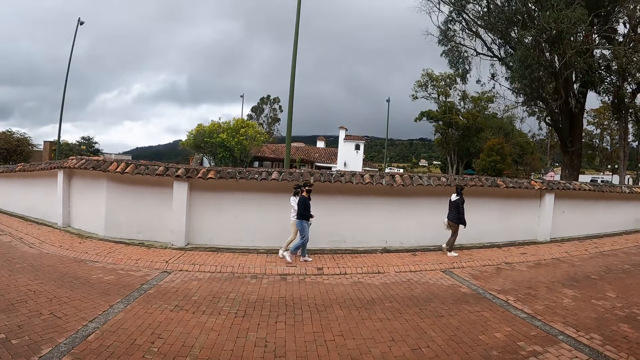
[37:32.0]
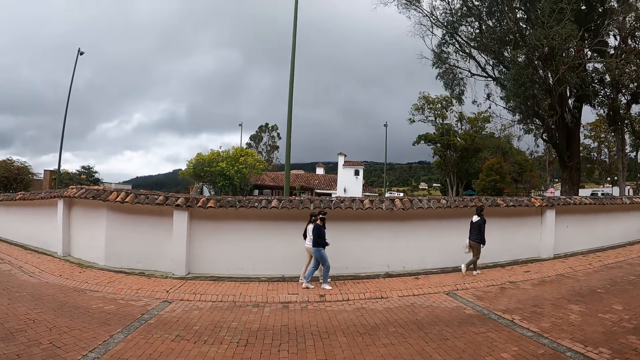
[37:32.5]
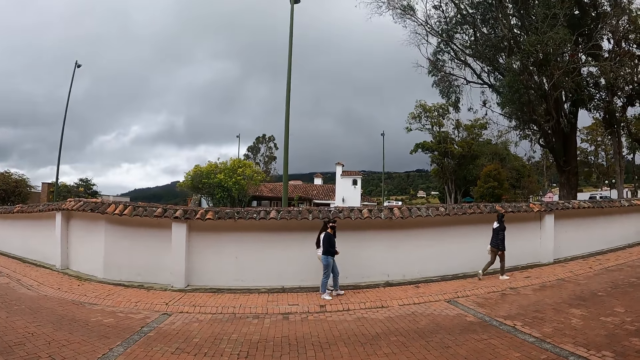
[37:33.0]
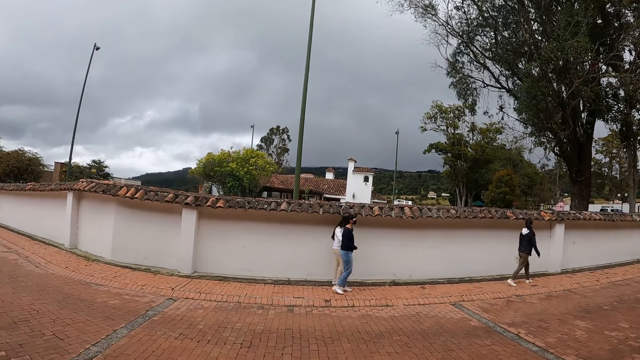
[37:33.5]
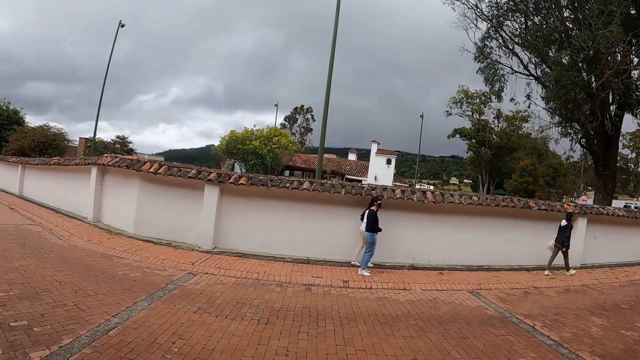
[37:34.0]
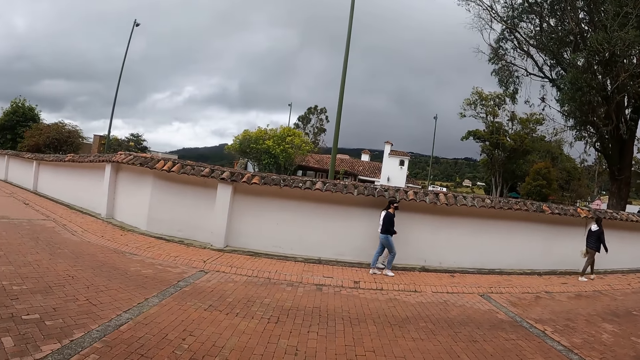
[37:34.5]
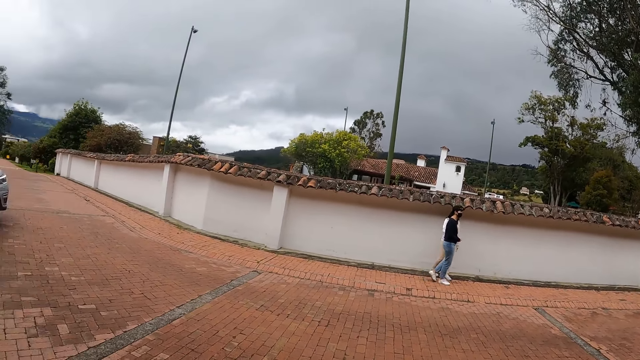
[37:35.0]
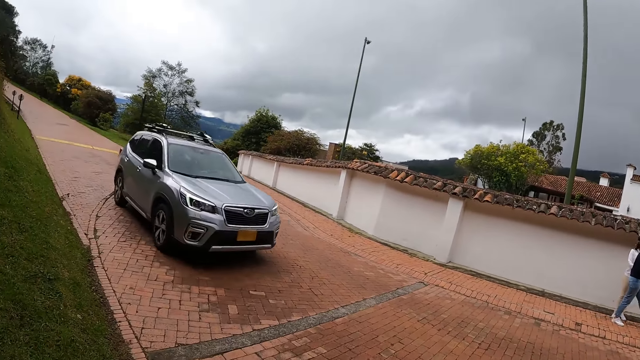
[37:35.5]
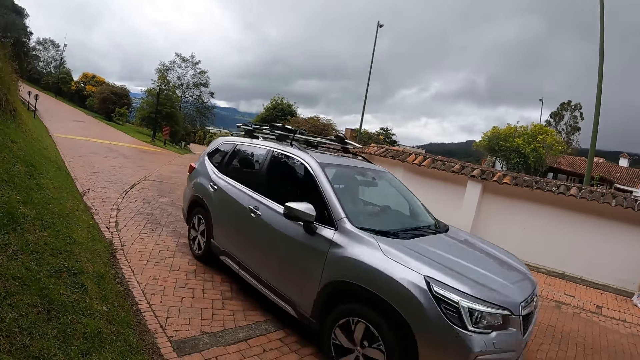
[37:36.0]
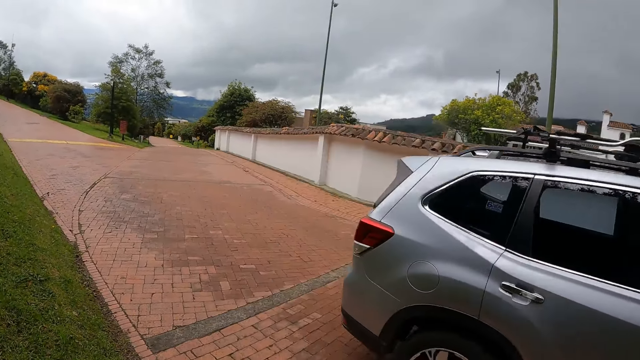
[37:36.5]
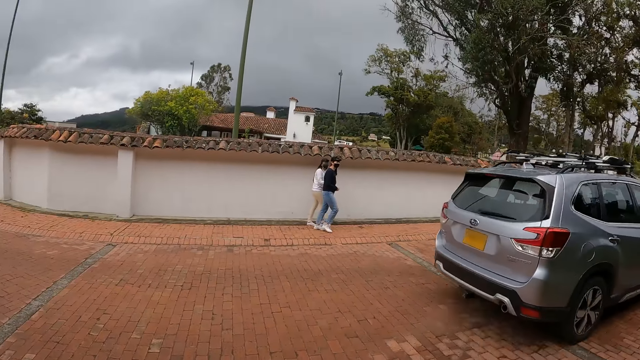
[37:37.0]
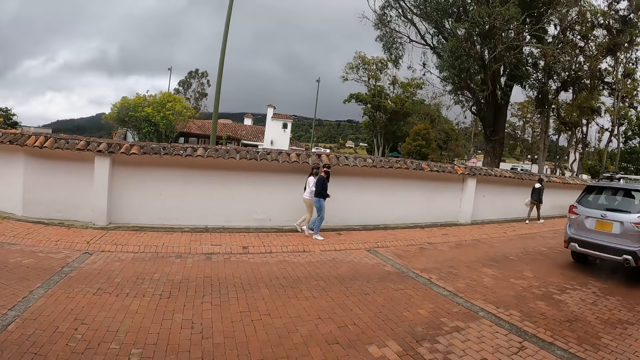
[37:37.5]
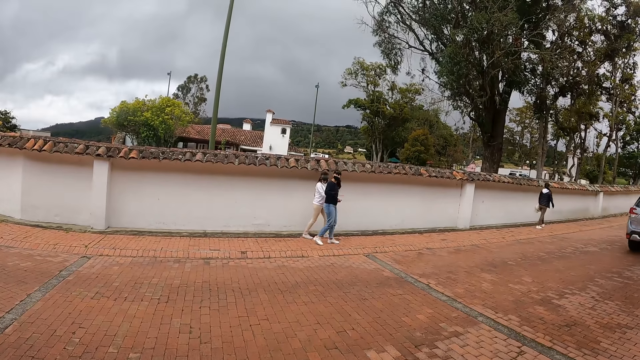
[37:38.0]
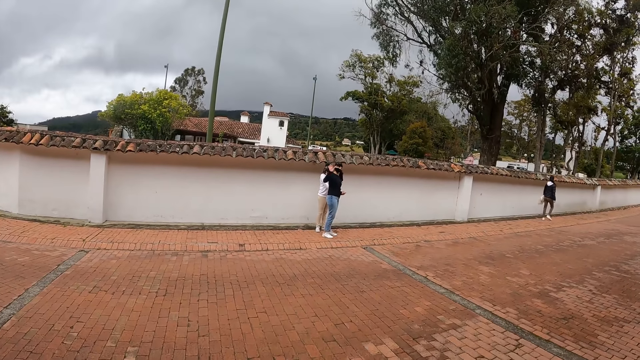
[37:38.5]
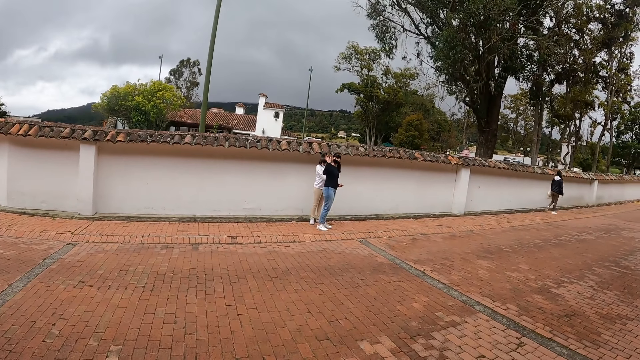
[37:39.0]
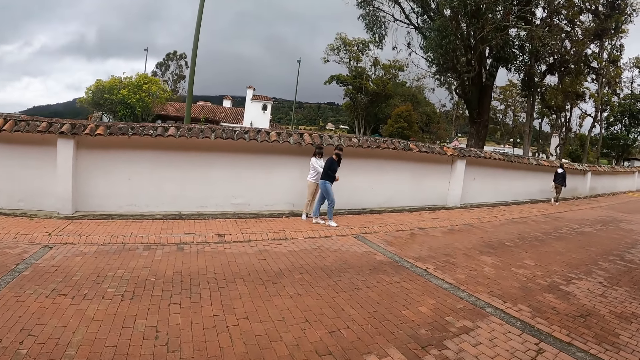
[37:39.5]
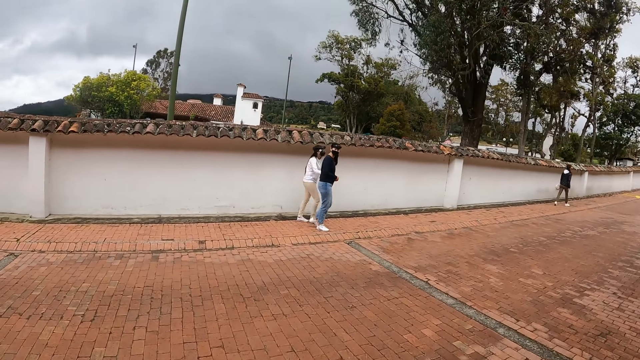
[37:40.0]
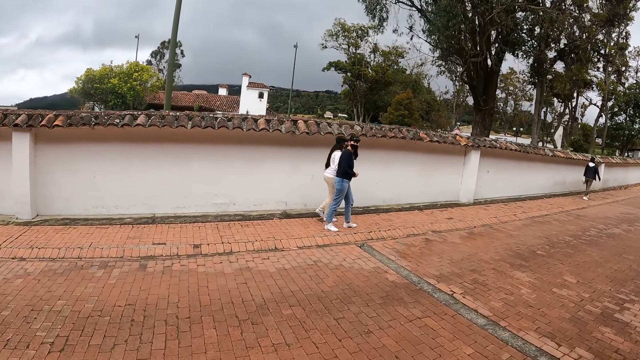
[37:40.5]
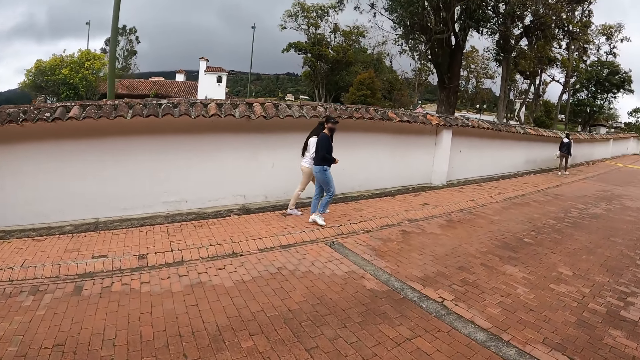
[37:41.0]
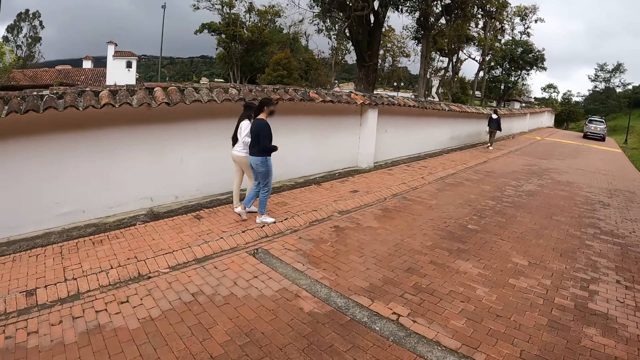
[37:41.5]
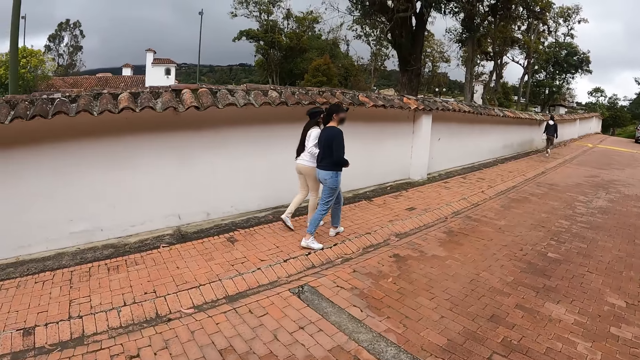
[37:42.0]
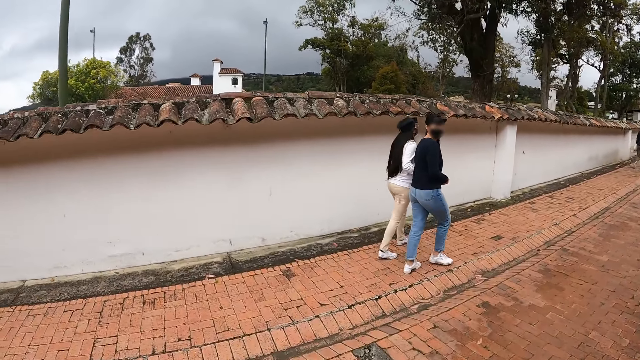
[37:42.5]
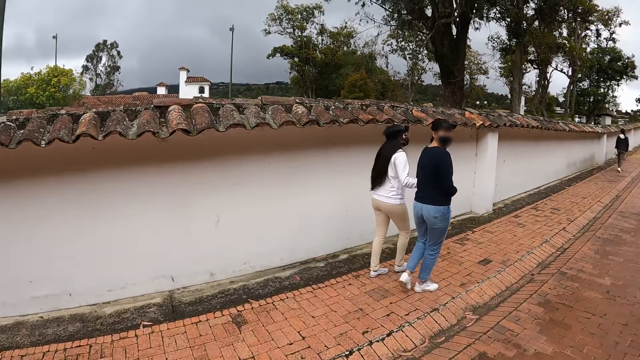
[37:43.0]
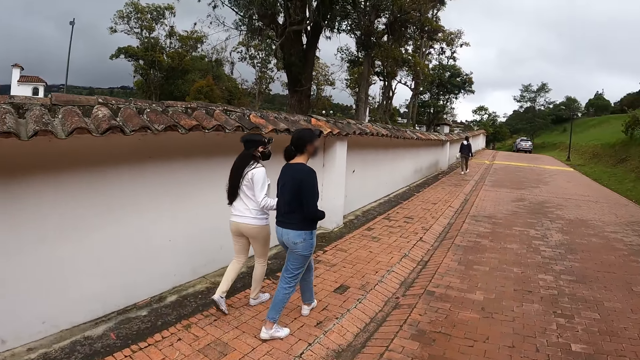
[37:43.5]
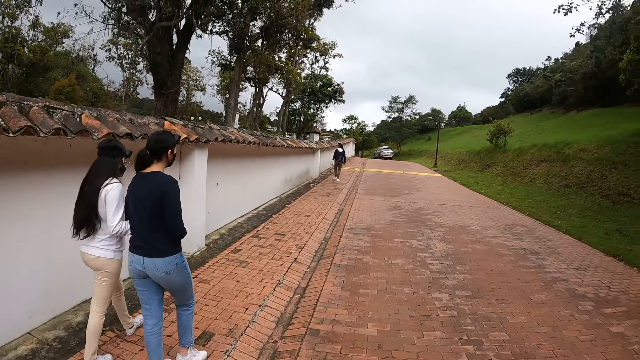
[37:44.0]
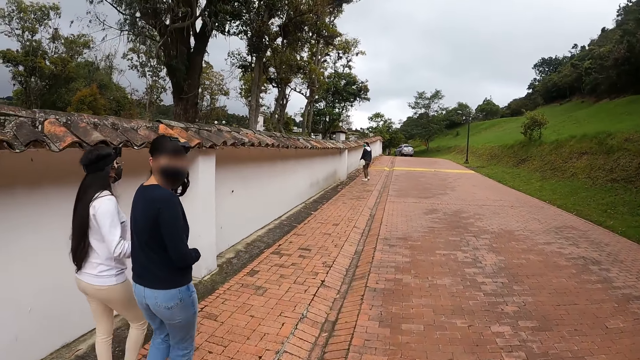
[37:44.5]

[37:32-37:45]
The woman waves to the camera wearer with her right hand. The woman walks along the road.

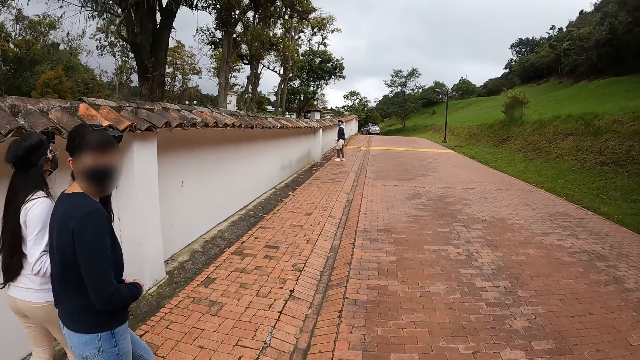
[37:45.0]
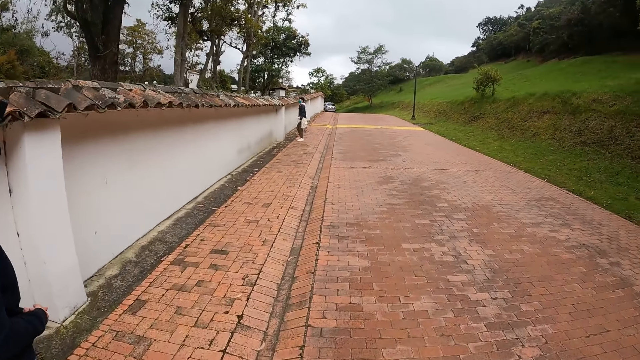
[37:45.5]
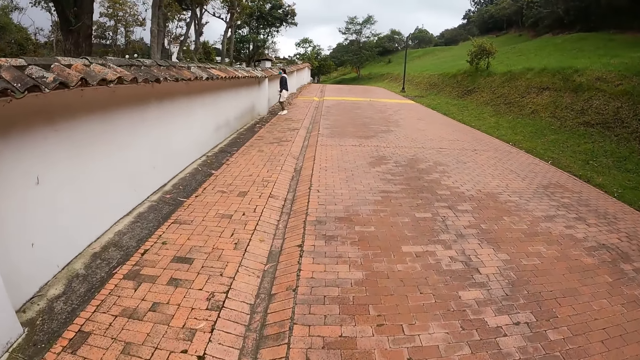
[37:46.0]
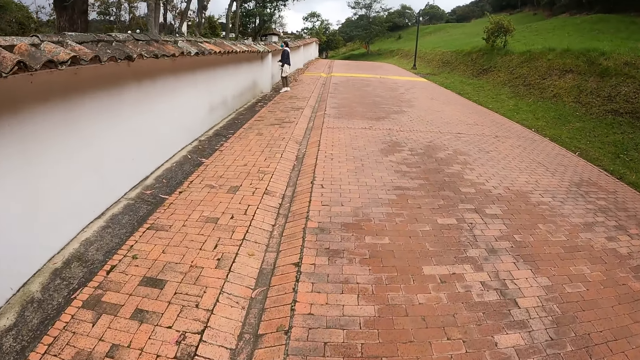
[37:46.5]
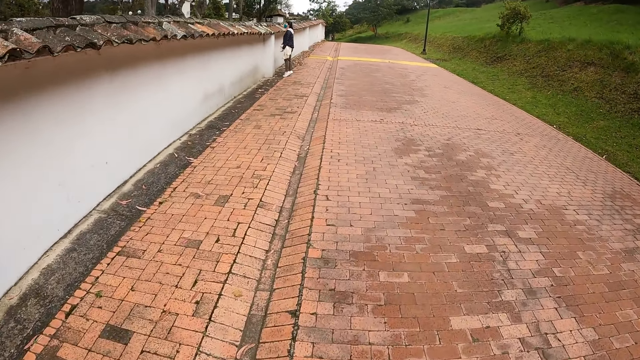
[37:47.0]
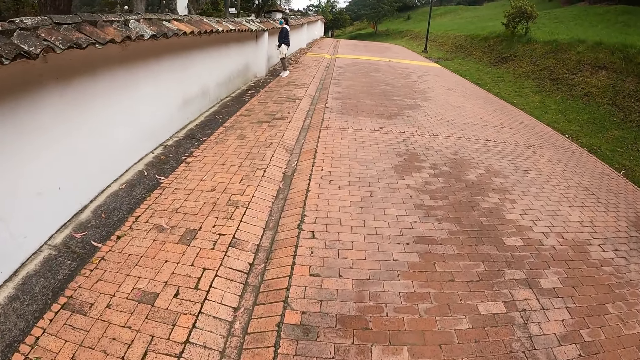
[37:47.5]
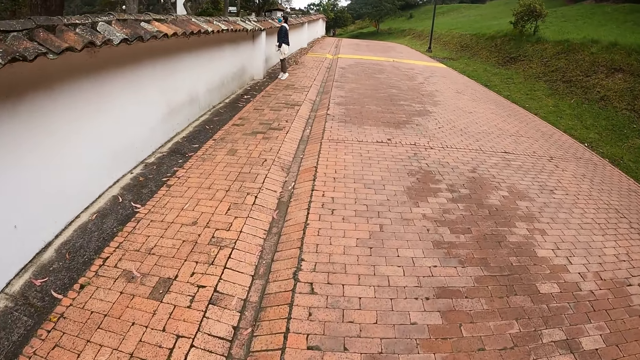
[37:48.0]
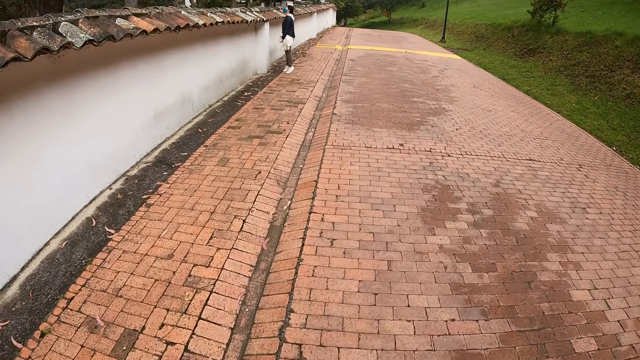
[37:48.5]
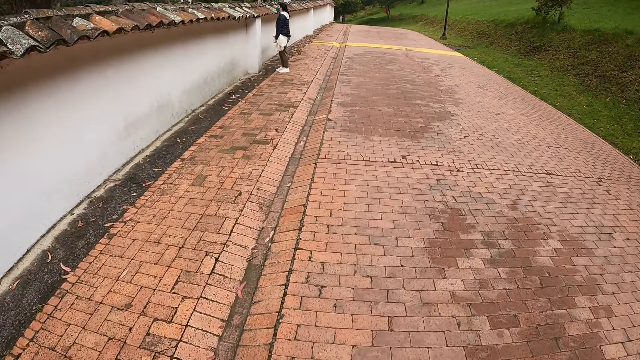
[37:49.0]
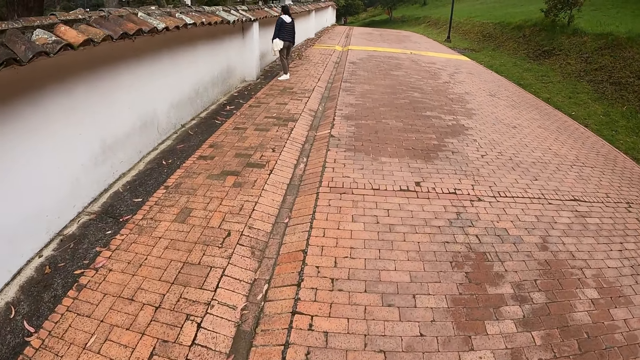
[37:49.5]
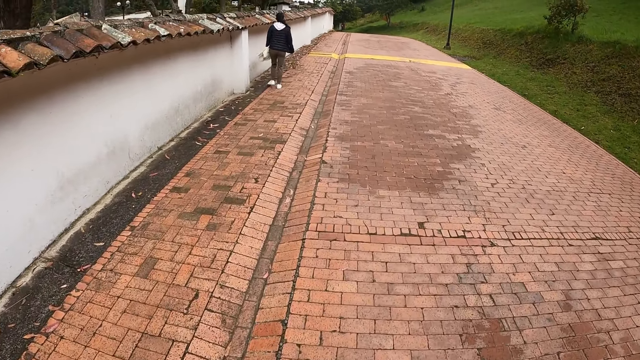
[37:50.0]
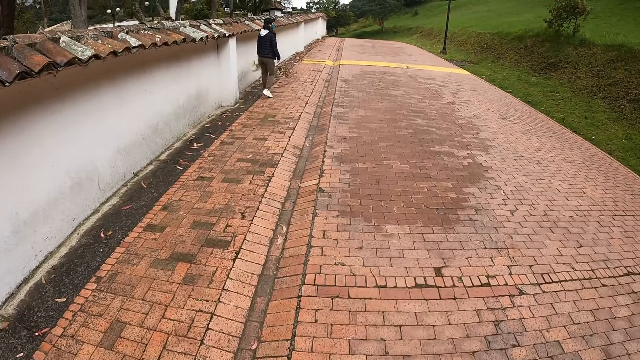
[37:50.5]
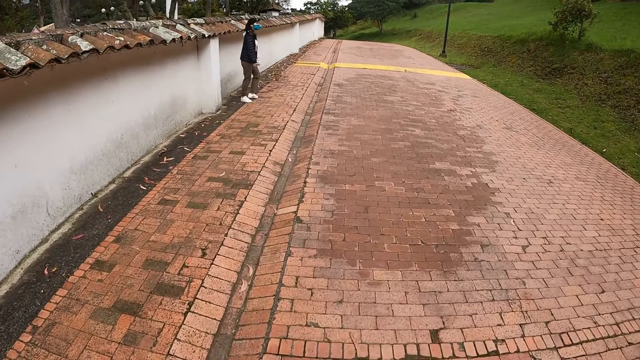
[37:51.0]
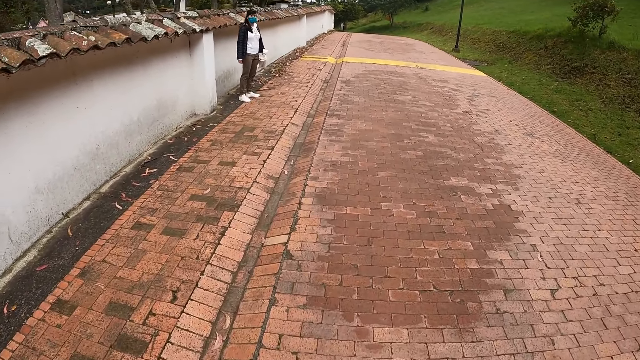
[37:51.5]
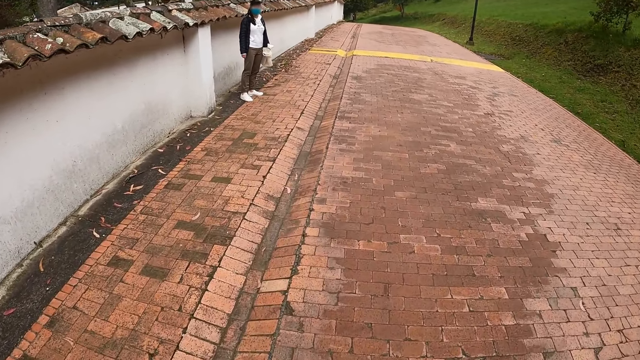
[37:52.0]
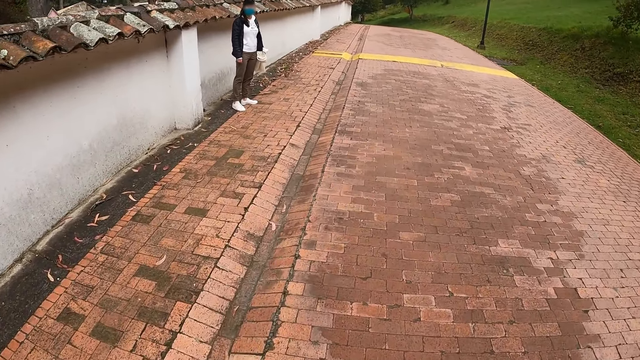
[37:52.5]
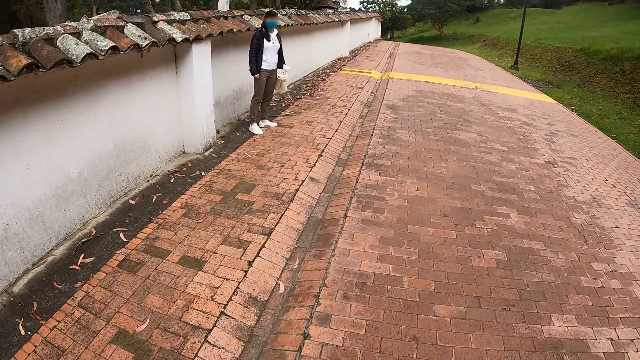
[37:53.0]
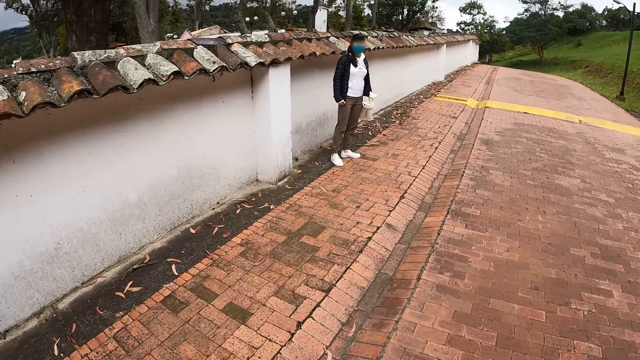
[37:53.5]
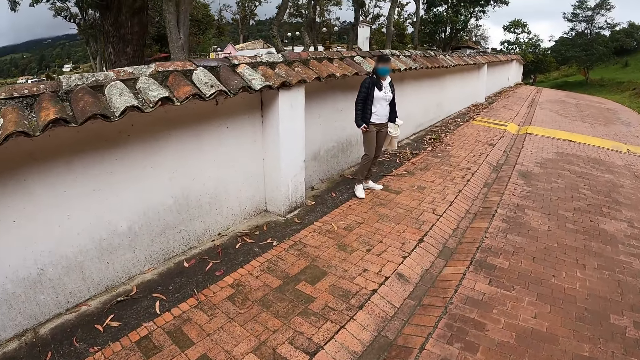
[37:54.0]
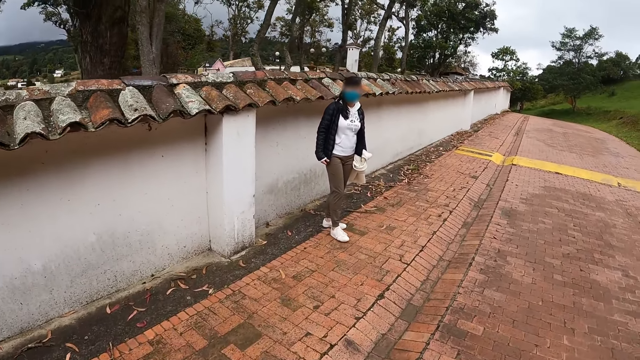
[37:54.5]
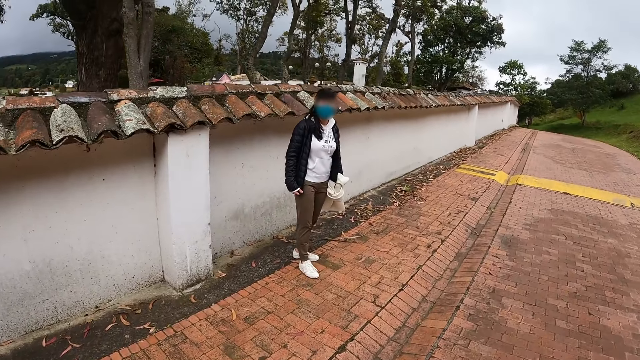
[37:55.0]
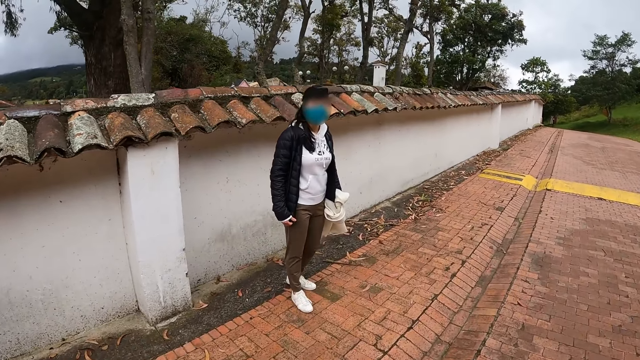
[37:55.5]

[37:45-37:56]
The camera wearer walks along the road.
